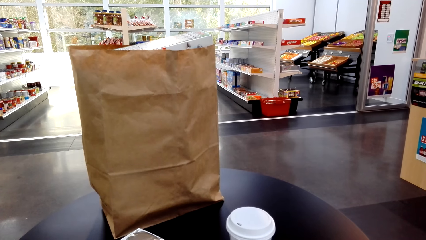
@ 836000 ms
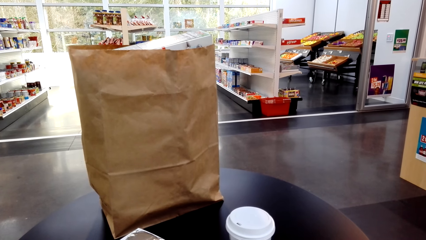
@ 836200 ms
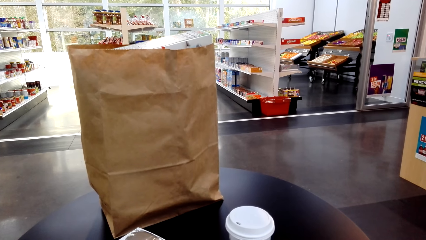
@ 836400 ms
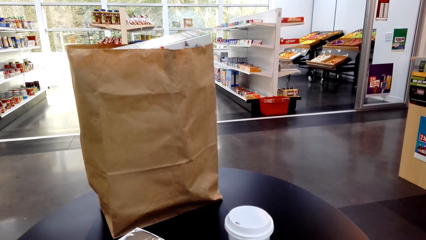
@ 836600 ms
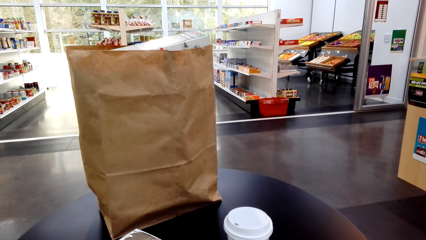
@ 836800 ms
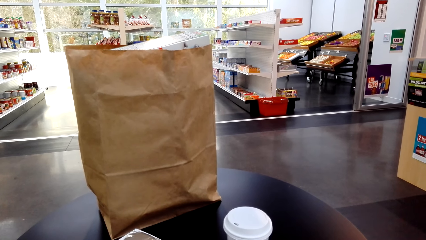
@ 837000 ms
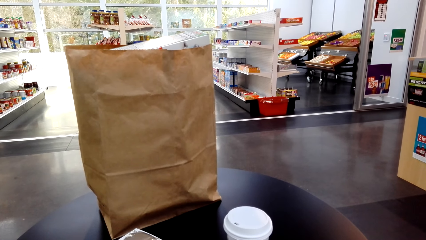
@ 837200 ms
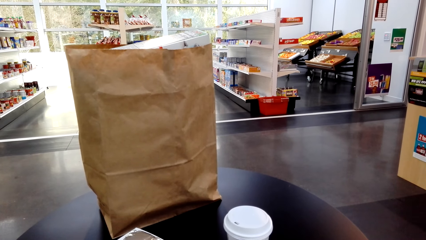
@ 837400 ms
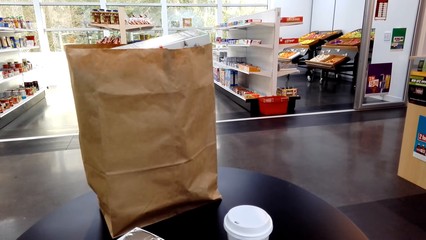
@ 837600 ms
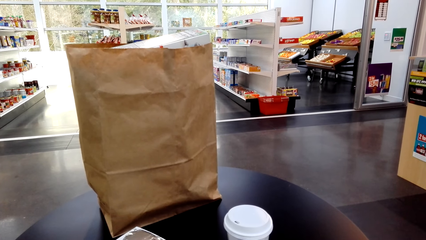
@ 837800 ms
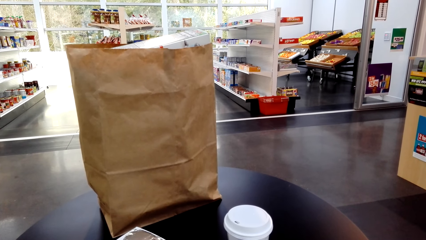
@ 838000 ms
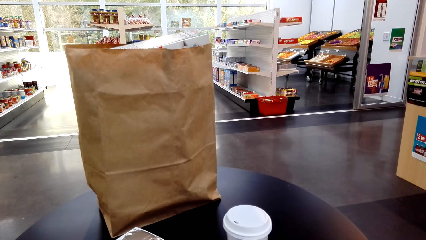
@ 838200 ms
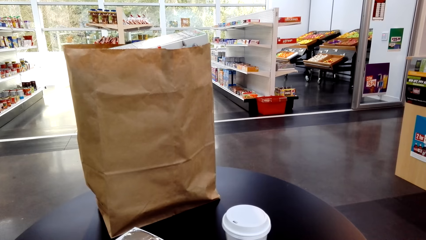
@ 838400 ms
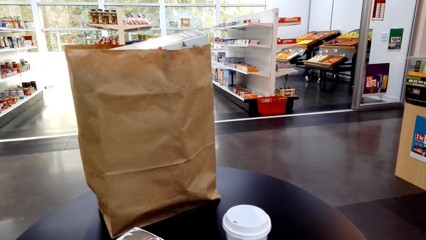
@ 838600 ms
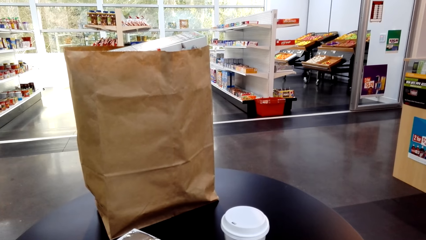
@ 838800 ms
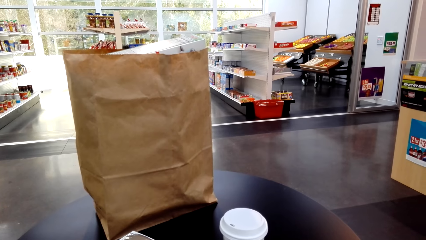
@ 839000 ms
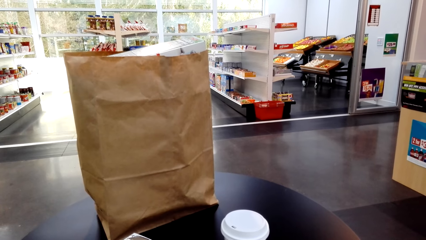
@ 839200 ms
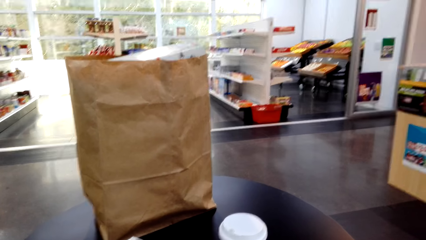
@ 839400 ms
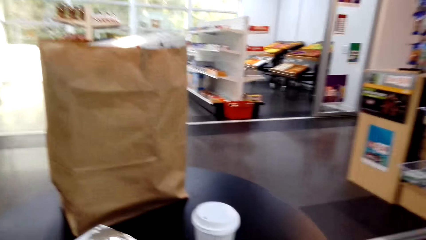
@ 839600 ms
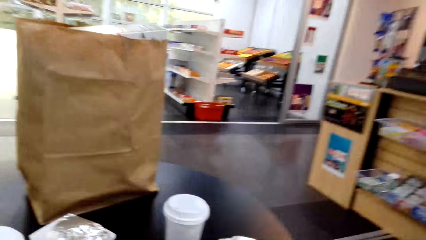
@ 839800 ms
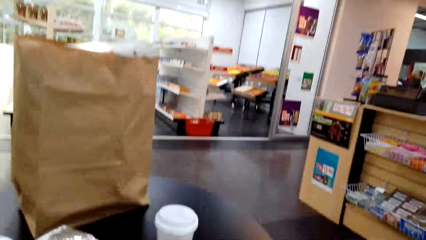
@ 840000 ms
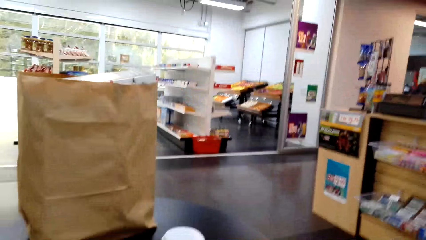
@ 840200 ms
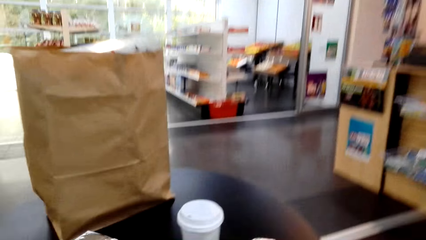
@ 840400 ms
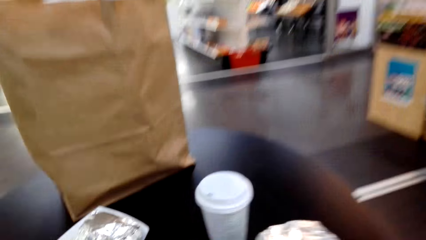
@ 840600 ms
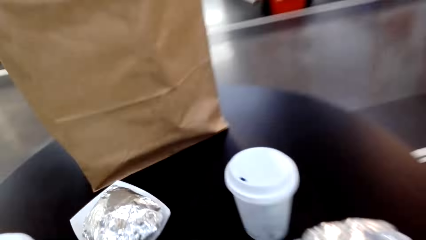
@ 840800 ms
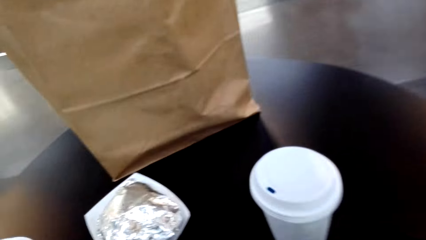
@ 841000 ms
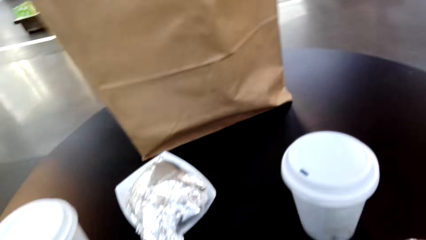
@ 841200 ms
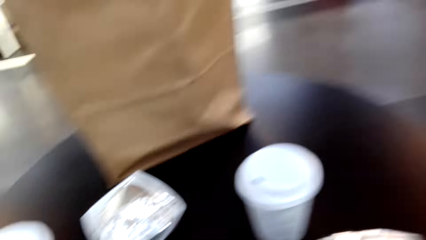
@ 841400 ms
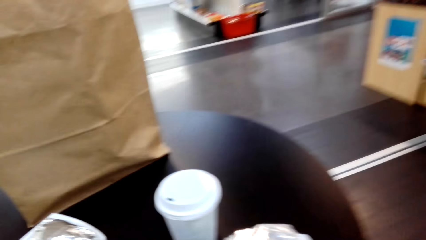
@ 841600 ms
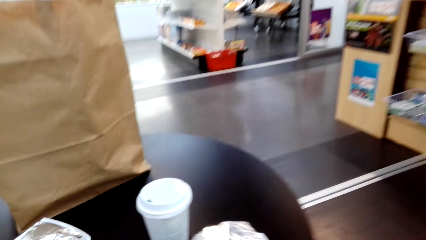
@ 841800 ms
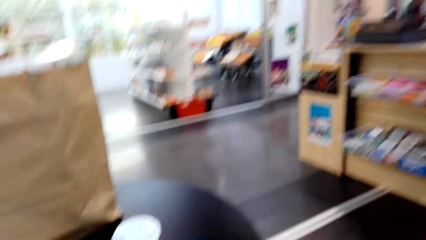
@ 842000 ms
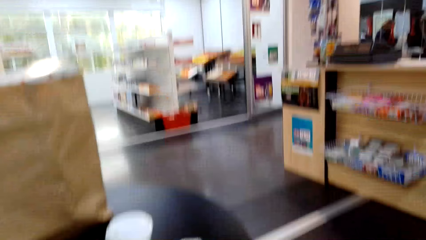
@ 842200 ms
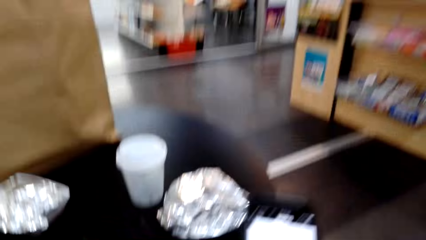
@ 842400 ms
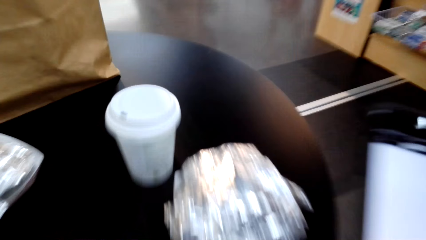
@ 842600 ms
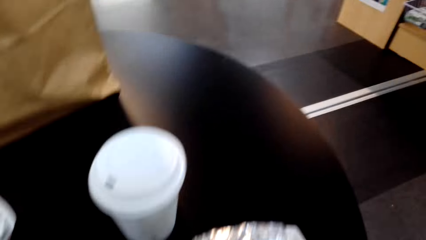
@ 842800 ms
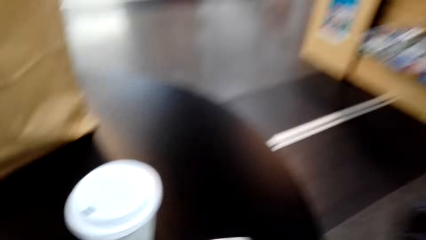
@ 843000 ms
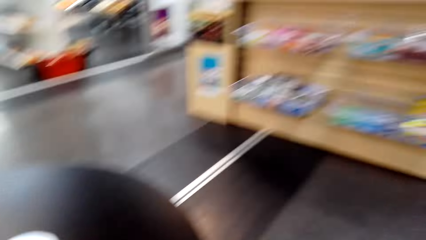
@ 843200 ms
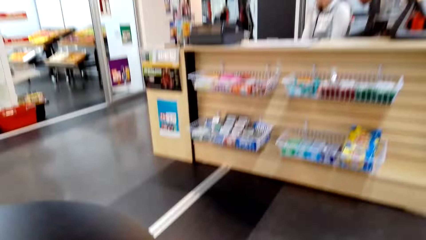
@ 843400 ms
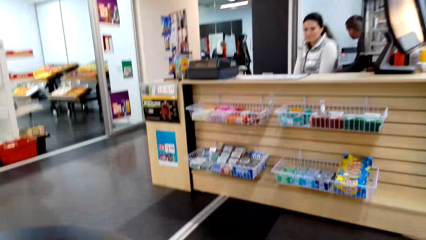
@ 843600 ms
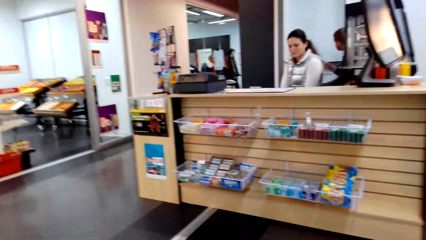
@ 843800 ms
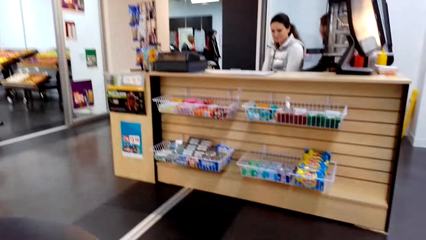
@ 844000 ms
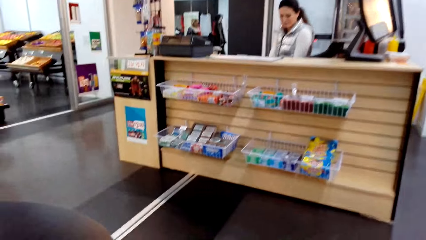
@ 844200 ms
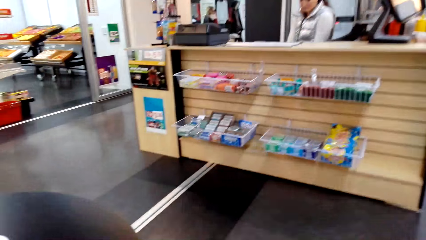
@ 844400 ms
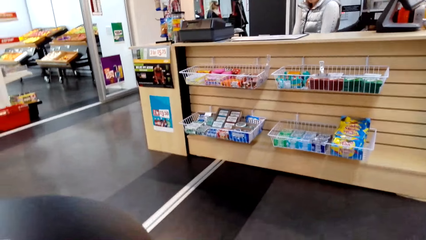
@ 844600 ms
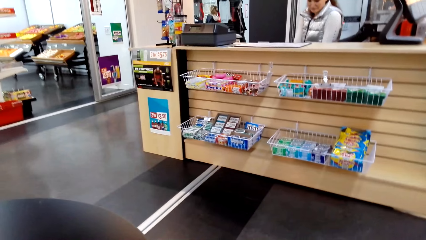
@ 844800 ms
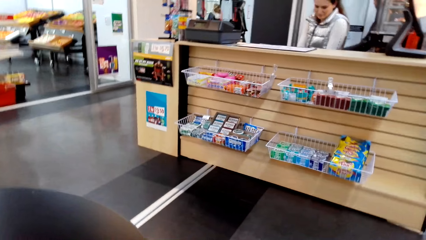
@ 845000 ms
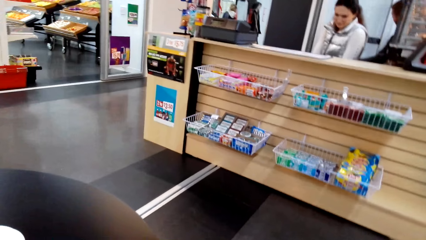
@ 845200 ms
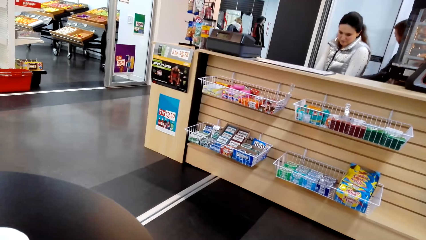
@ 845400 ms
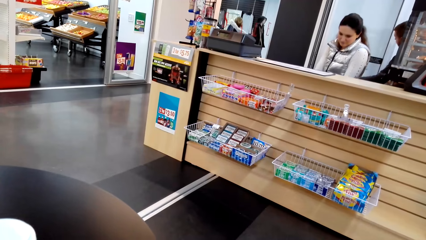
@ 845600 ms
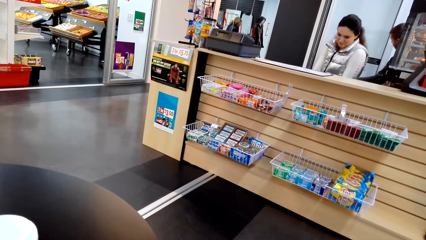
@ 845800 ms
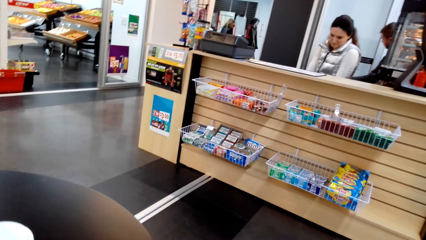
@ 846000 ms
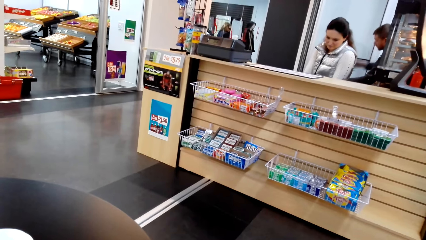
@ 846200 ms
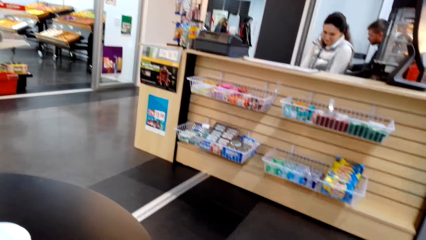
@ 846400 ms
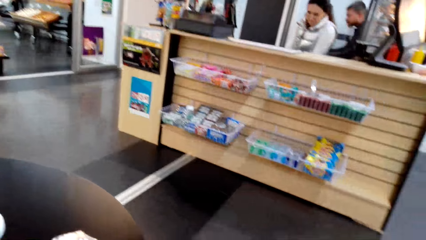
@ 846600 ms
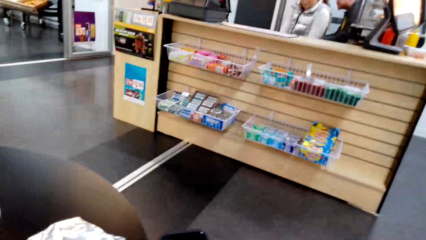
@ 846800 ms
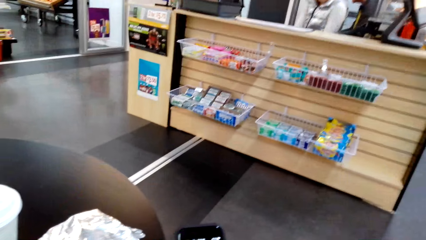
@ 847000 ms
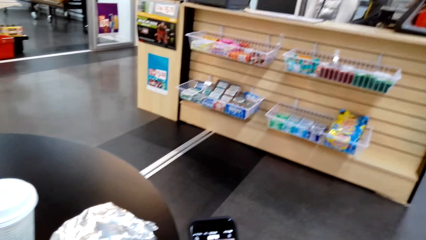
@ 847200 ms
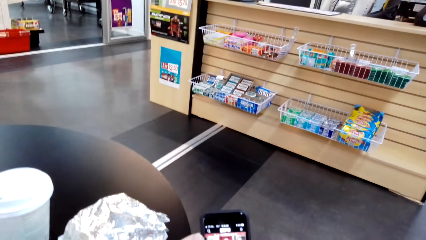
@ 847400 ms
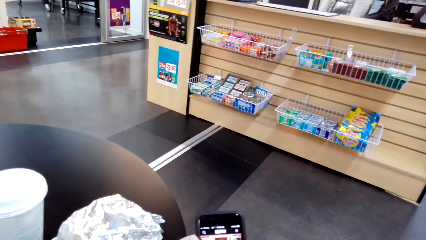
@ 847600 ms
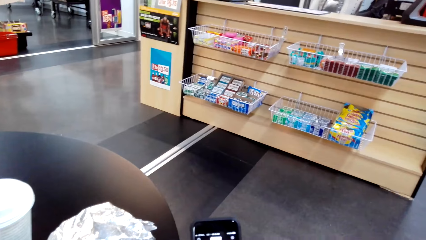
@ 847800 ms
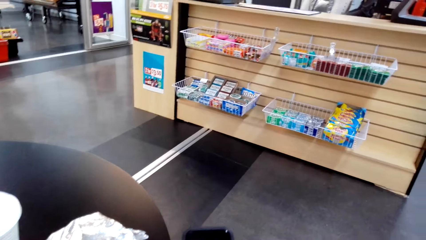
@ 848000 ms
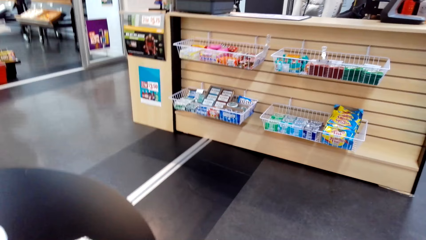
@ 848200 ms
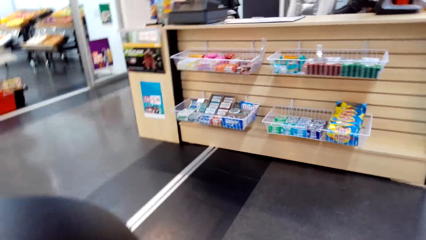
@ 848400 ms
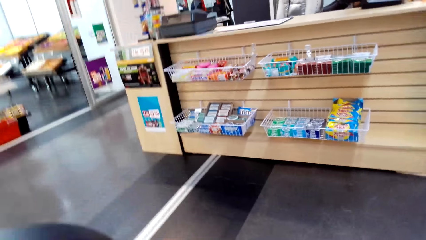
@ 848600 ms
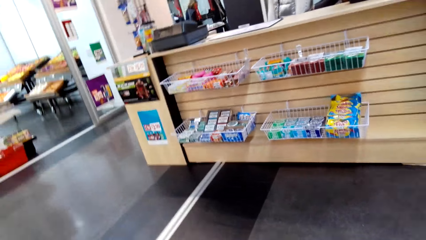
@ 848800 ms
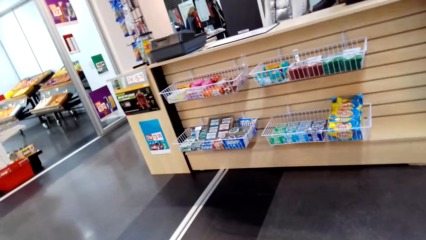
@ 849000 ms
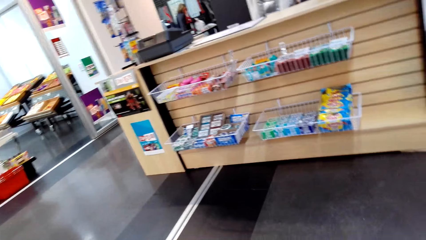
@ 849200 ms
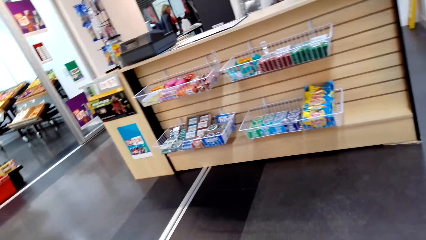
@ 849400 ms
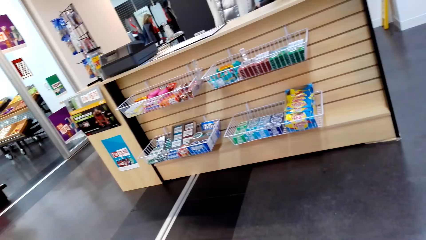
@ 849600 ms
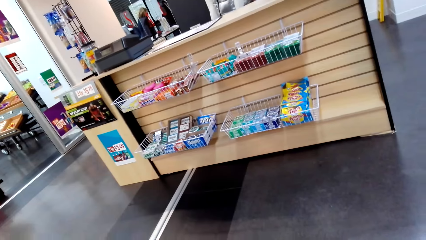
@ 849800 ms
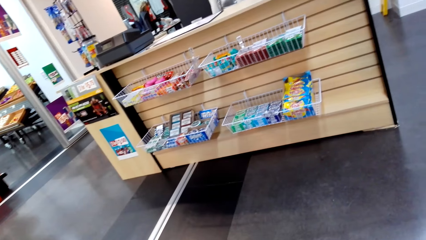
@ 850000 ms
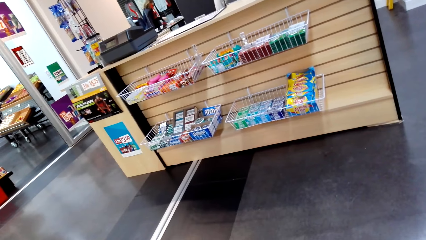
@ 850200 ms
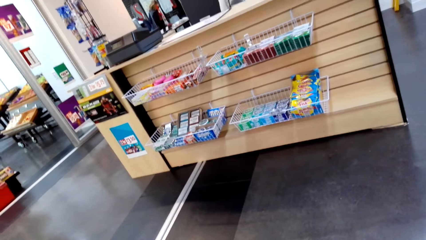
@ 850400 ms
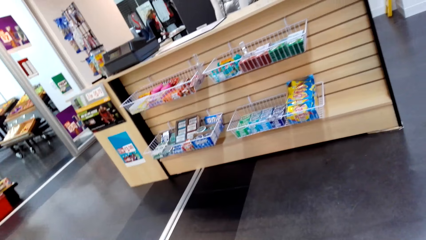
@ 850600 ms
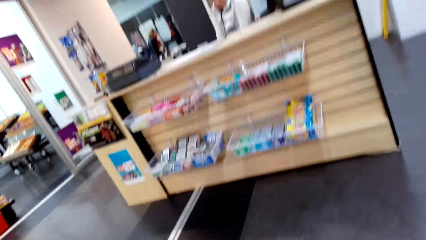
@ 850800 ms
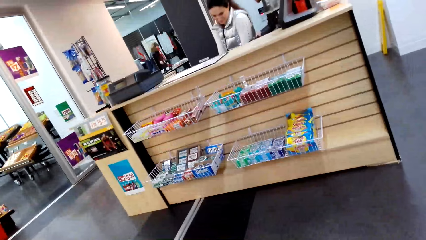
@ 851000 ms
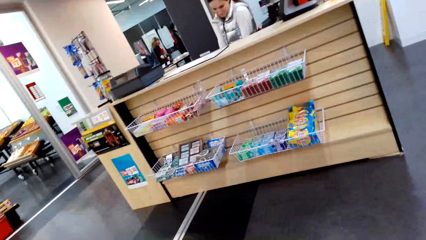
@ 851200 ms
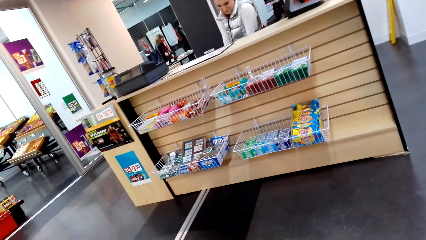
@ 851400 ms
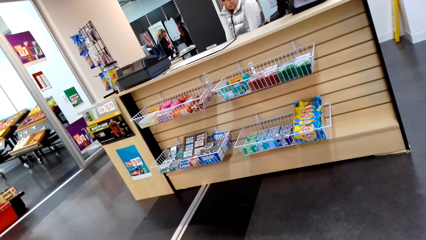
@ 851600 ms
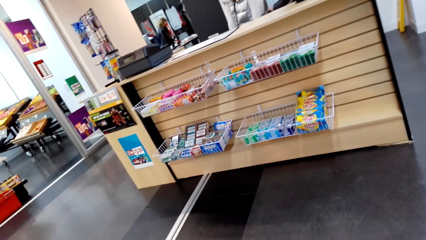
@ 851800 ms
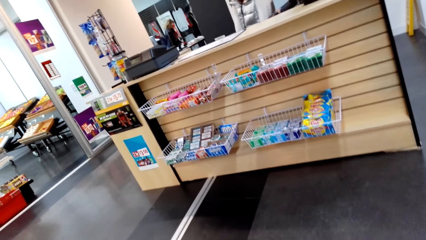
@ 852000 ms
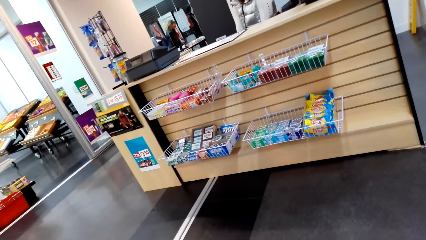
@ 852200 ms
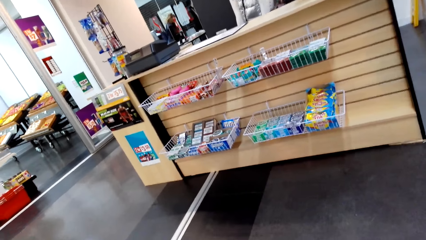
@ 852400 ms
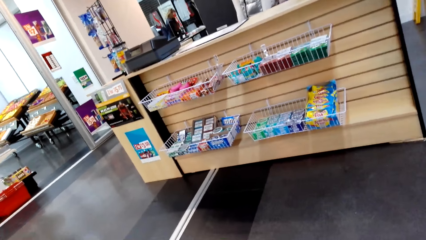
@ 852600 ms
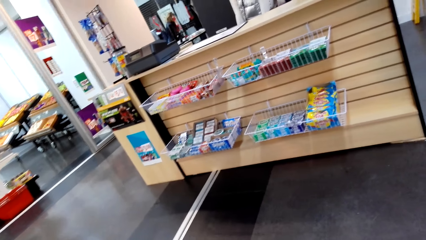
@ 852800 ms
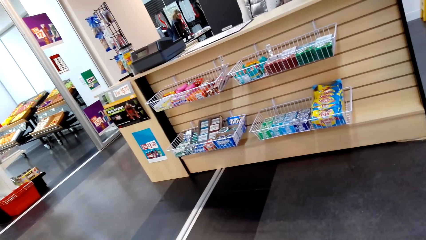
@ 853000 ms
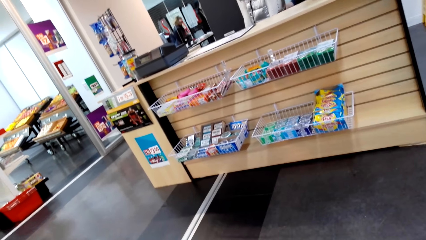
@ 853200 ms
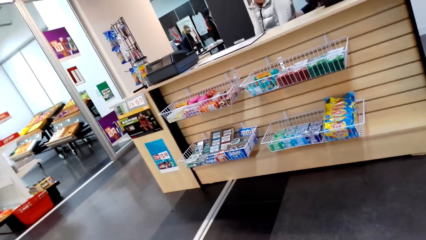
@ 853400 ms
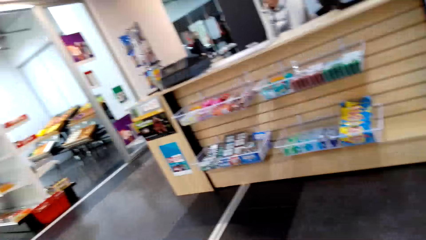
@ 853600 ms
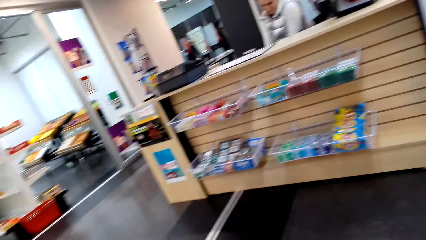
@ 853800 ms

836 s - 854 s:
The camera wearer moves the hand. They move the hand again. They look around. A lady appears. A man appears. The camera wearer looks at a person. They operate the phone. They look around. They look at the sachet. The person sits on the counter.
